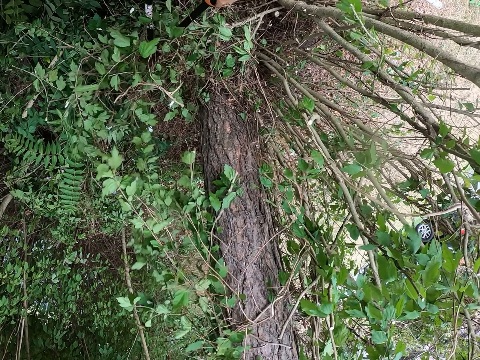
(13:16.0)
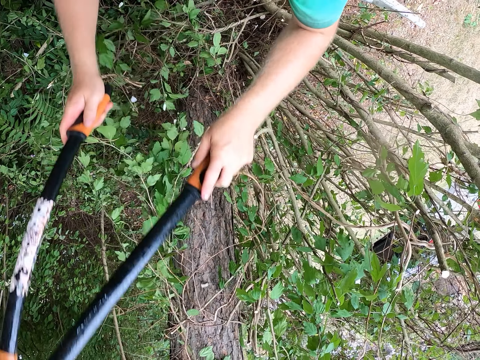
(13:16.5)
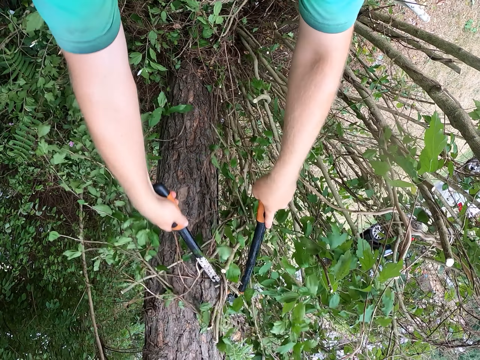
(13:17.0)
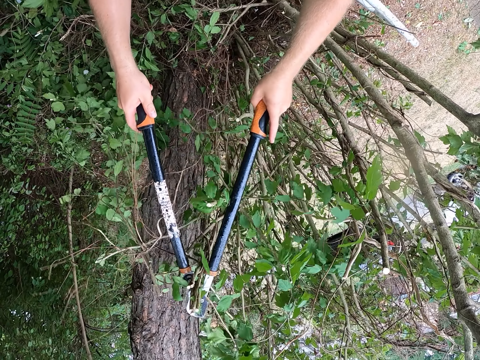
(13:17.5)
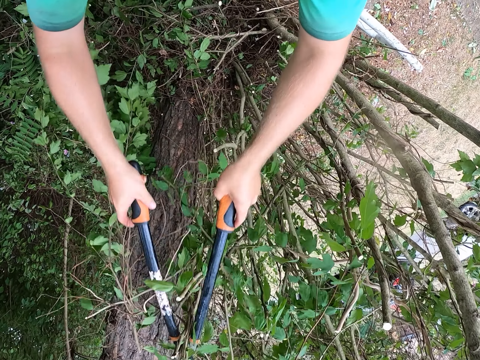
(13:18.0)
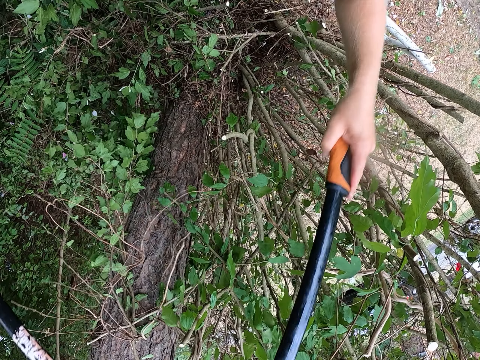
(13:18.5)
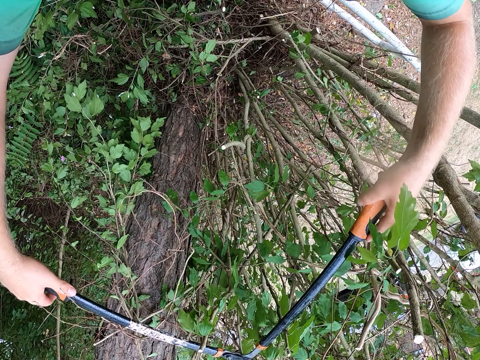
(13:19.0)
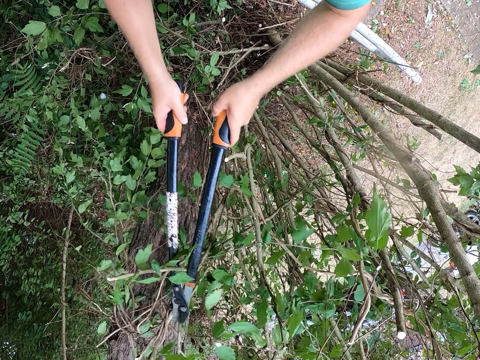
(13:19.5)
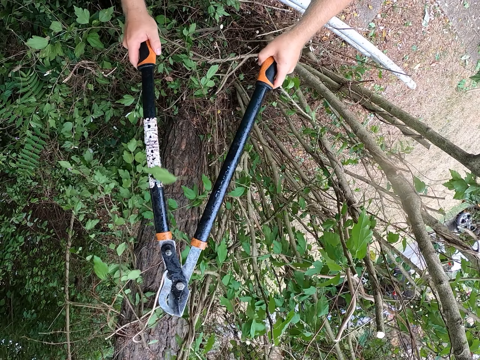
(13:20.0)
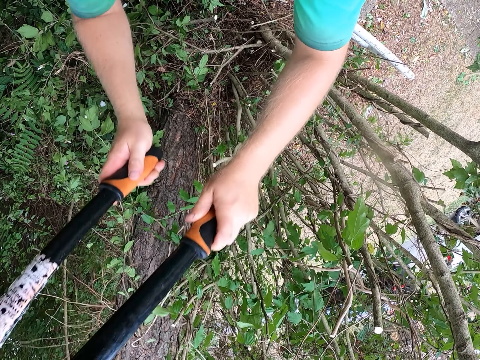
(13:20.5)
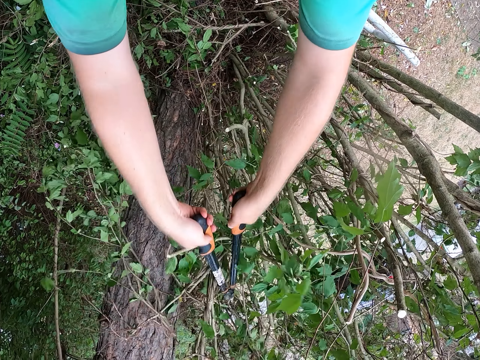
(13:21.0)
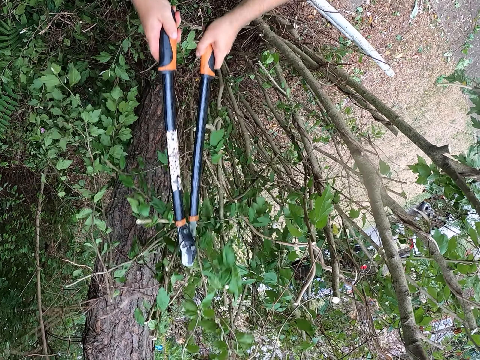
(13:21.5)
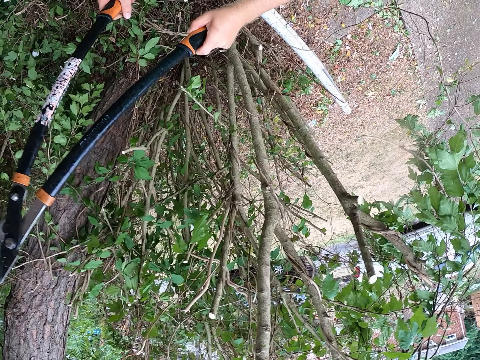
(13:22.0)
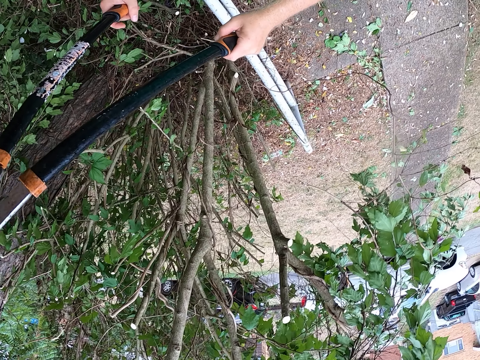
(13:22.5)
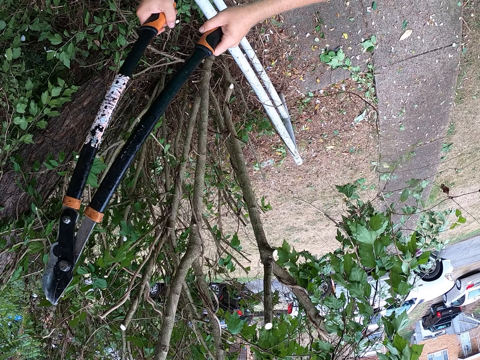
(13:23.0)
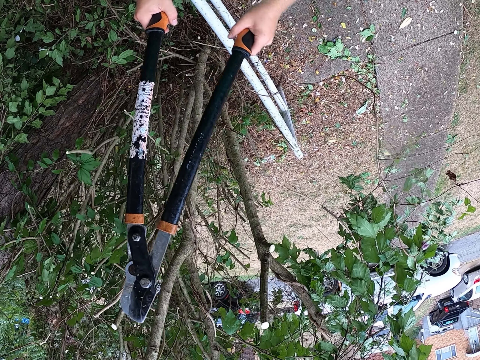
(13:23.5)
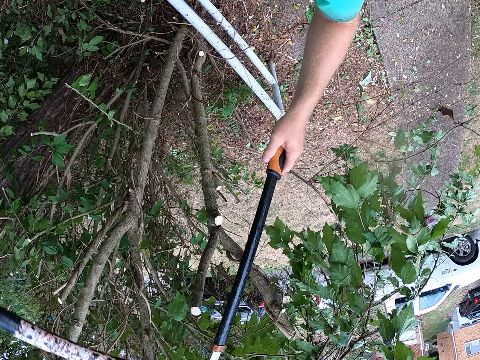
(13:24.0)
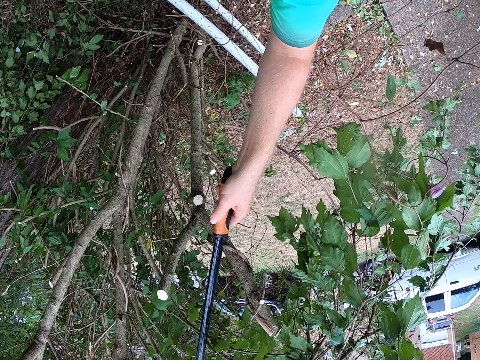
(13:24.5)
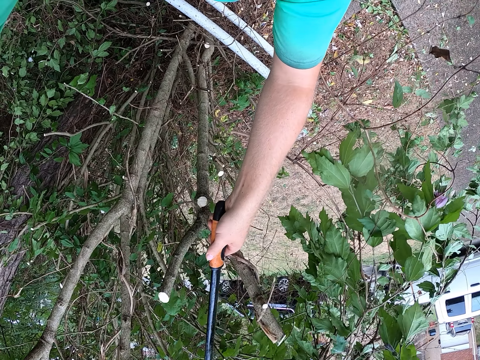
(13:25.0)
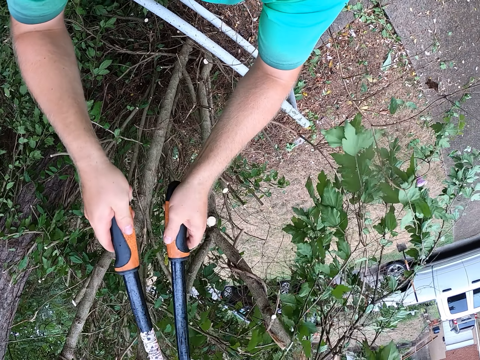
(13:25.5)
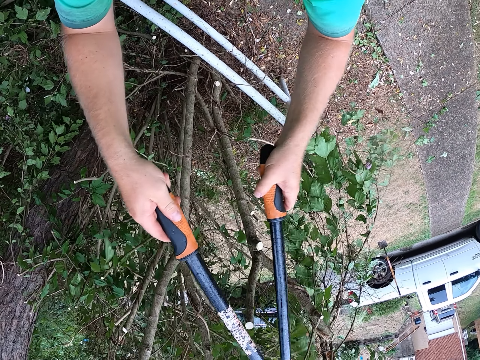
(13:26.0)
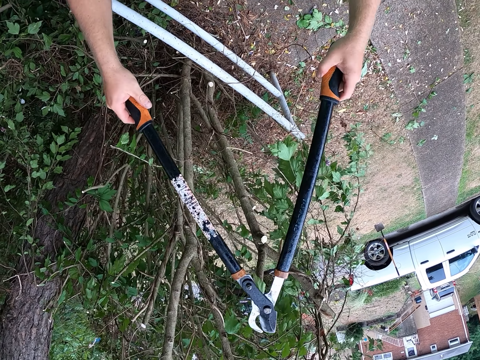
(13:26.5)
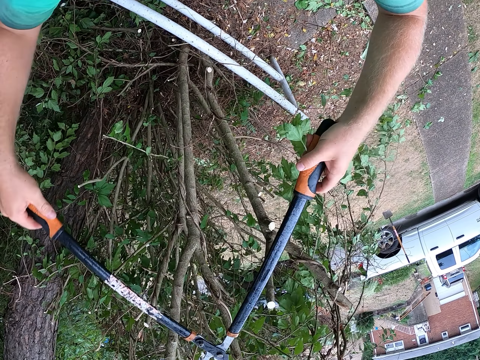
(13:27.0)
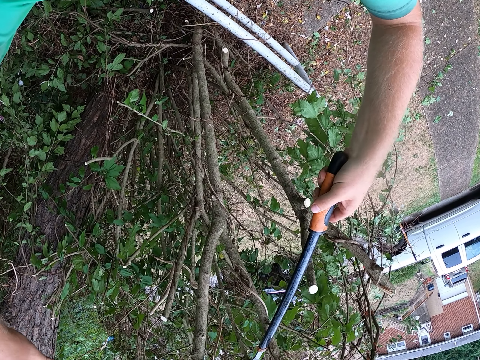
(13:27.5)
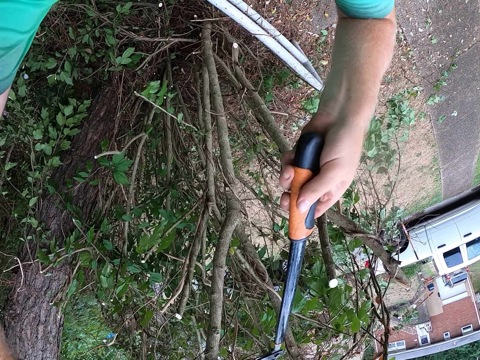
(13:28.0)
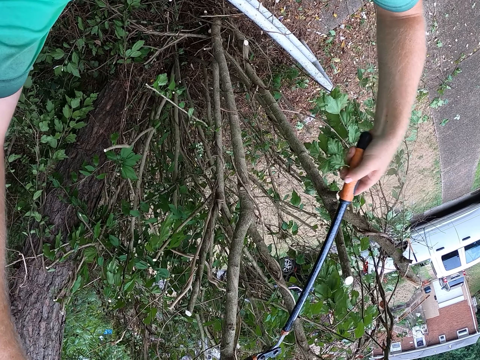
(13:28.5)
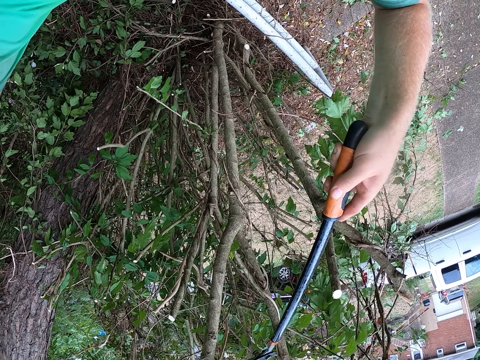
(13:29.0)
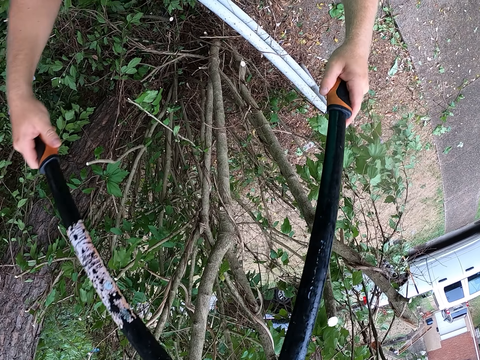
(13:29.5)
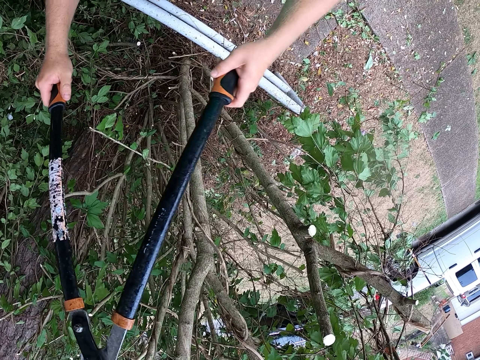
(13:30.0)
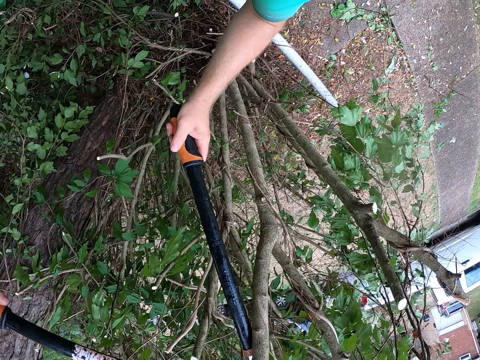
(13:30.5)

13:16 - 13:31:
The camera wearer hits the leaves with the hedge shear. They trim the leaves with the hedge cutter. They hit the leaves with the hedge shear.

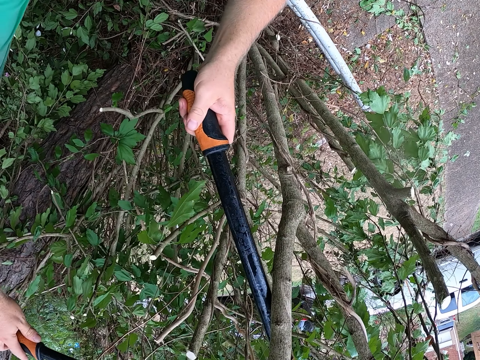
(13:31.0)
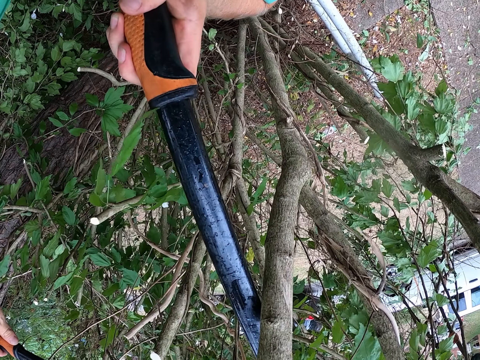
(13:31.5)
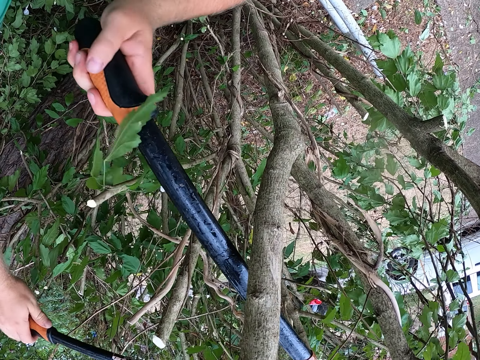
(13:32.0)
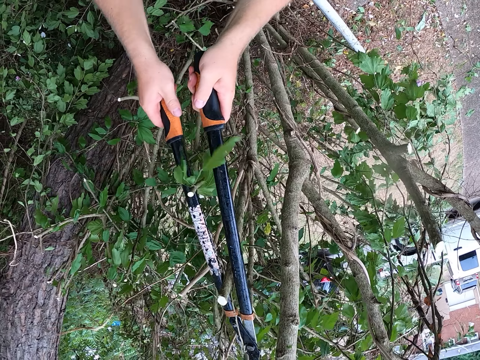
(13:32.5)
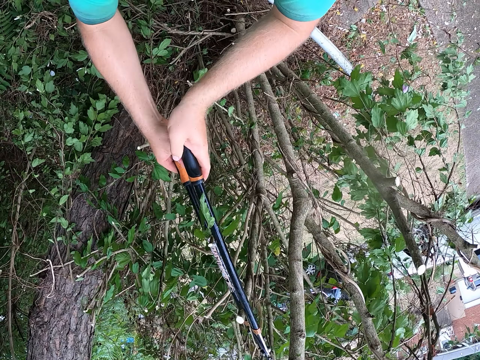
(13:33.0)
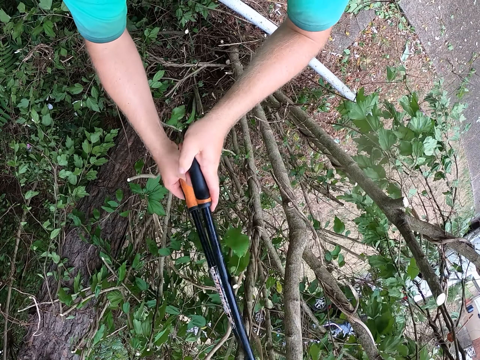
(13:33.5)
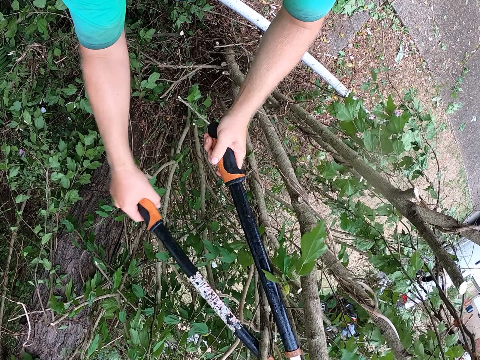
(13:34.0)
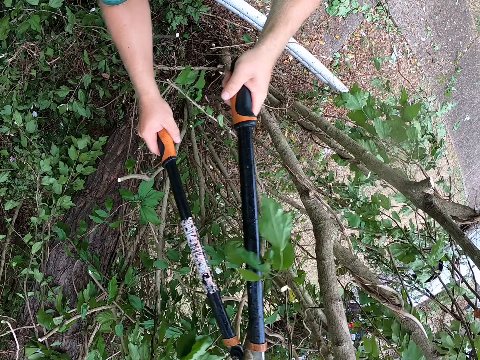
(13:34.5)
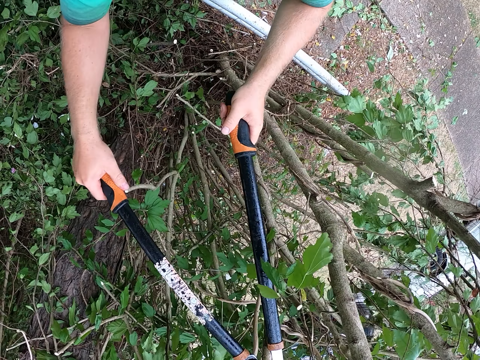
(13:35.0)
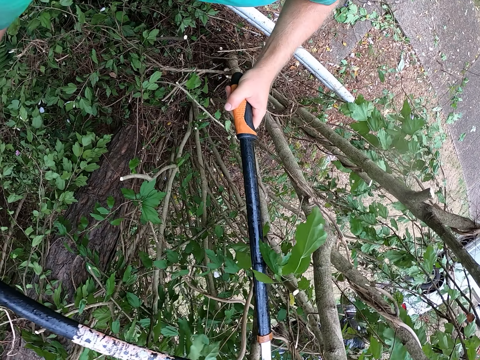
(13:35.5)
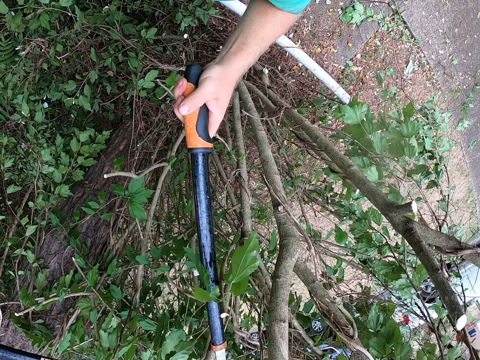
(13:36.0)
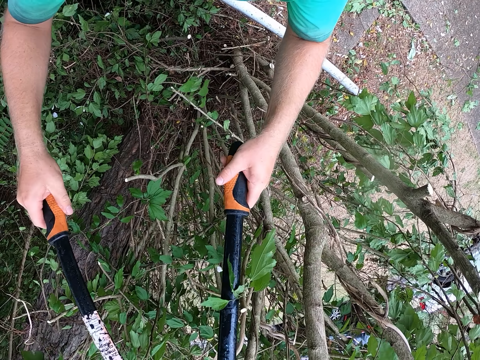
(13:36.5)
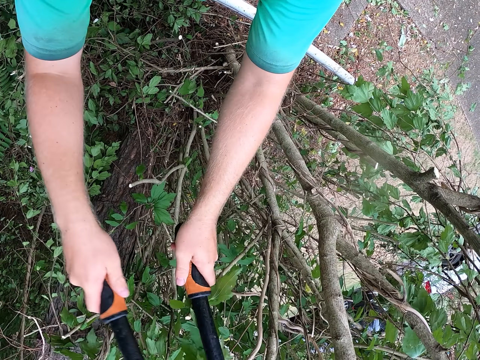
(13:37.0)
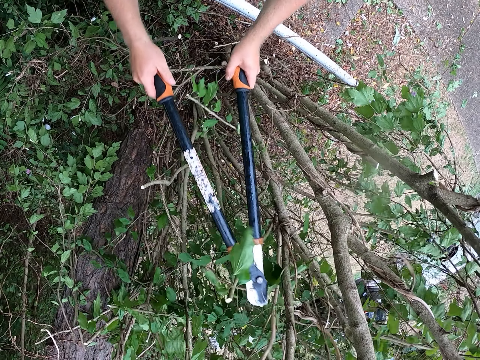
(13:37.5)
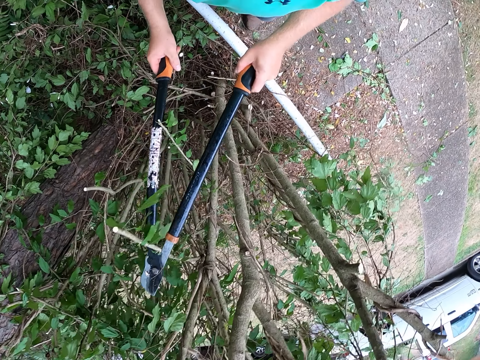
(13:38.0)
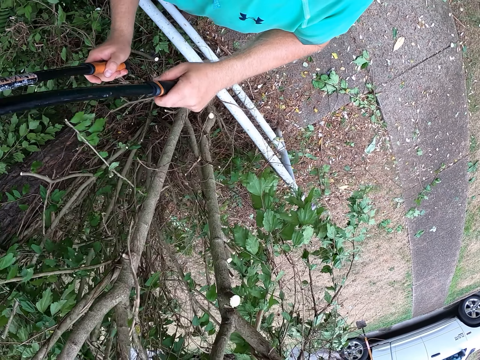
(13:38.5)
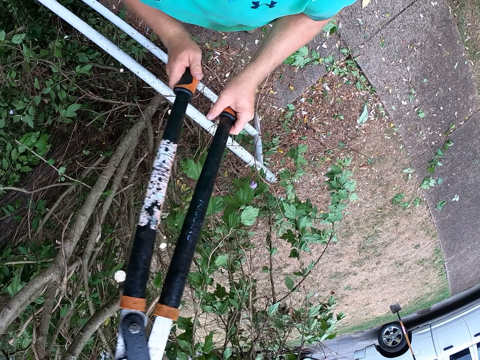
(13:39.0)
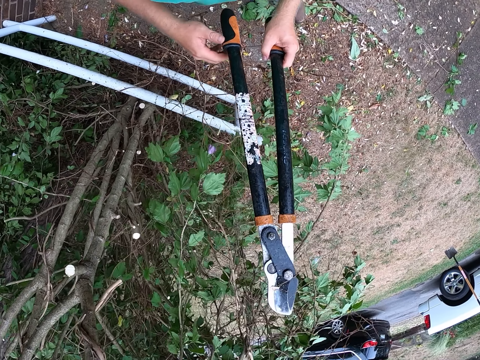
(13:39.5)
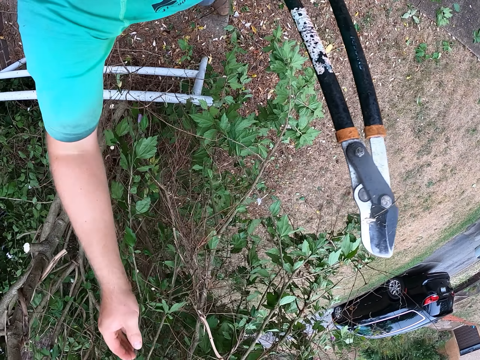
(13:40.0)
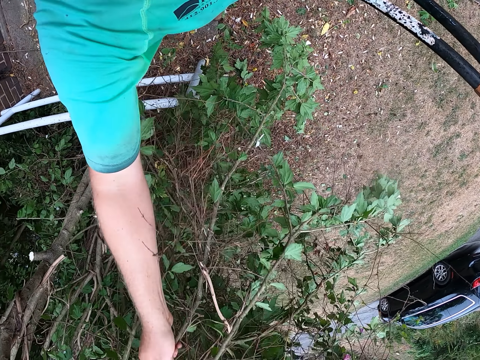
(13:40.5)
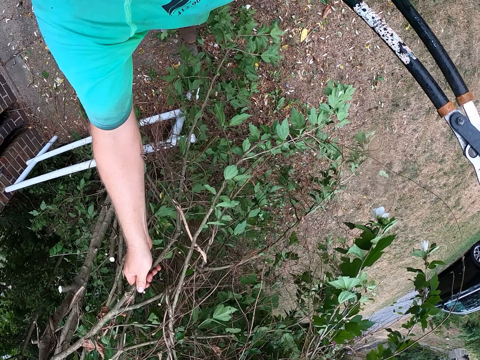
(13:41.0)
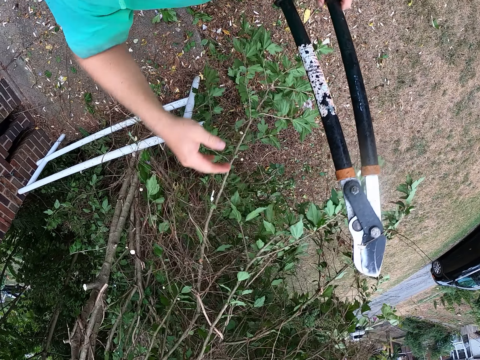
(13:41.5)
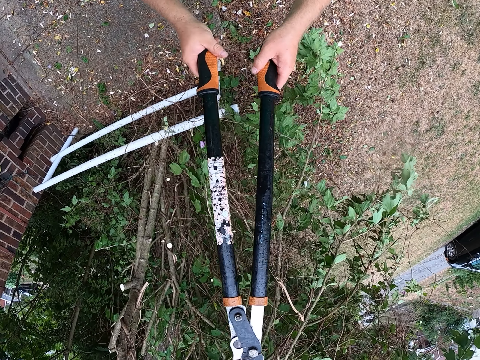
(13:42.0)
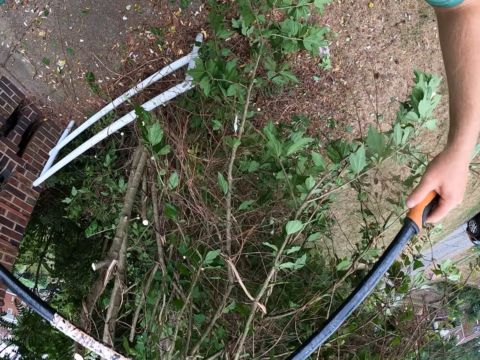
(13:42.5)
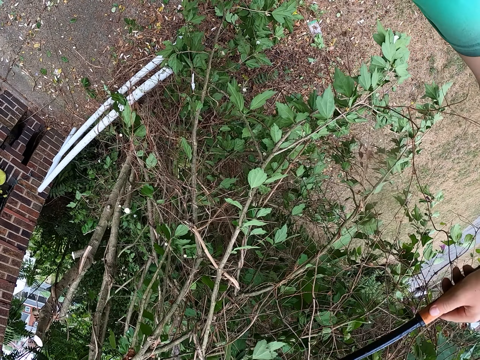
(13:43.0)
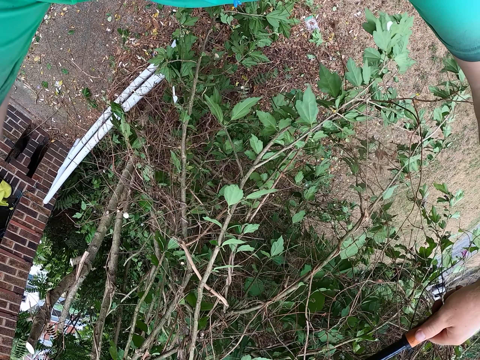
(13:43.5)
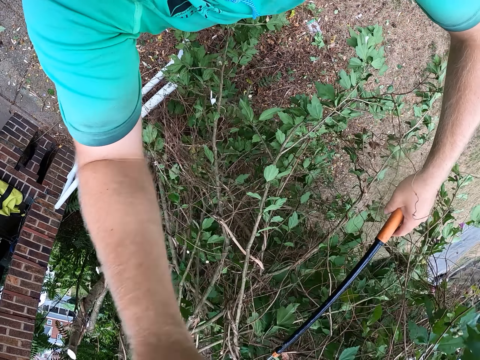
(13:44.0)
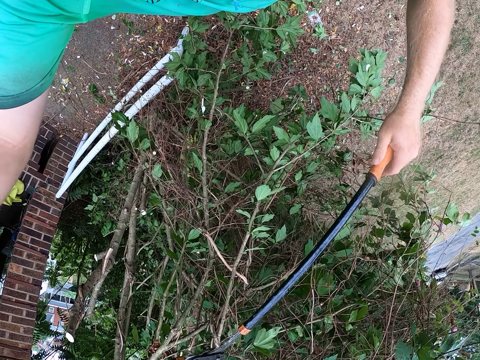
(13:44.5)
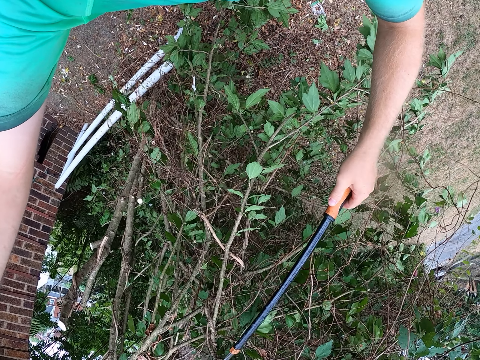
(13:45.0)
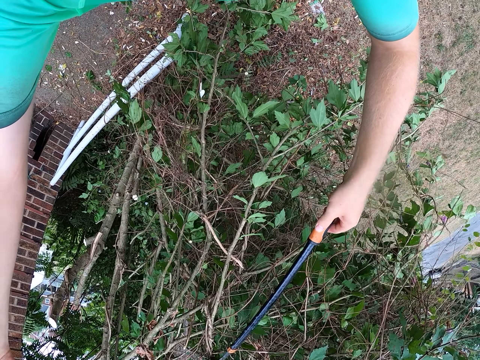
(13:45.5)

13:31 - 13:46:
The camera wearer holds the pair of secateurs in his left hand. He pulls a branch with his right hand. He removes the leaves. He holds the pair of secateurs with both hands. He trims the bush with the pair of secateurs in both hands.
